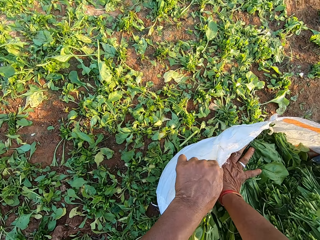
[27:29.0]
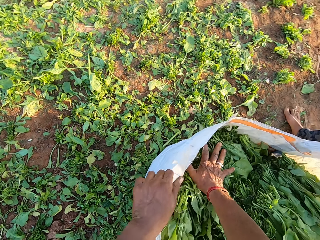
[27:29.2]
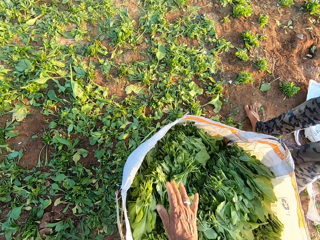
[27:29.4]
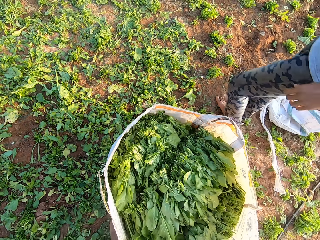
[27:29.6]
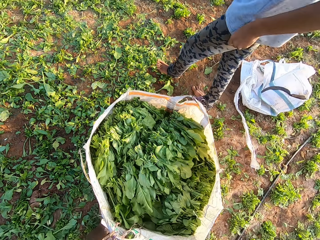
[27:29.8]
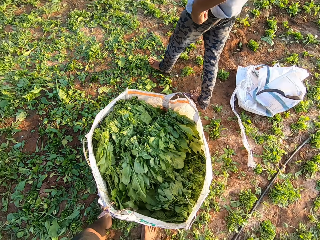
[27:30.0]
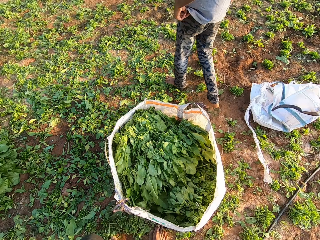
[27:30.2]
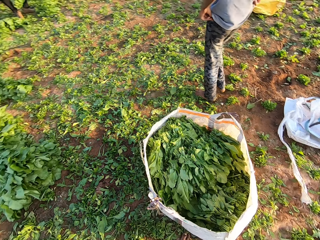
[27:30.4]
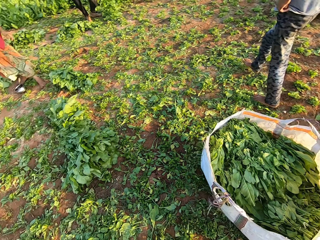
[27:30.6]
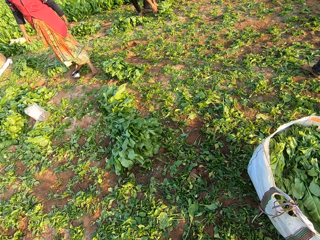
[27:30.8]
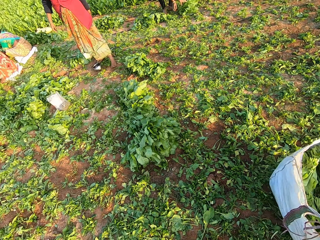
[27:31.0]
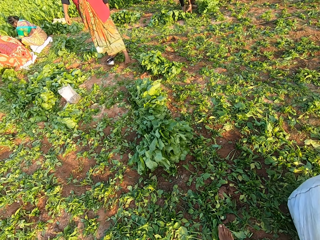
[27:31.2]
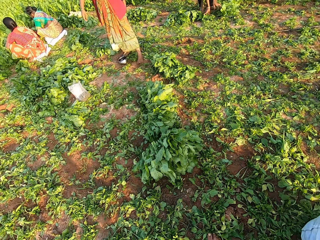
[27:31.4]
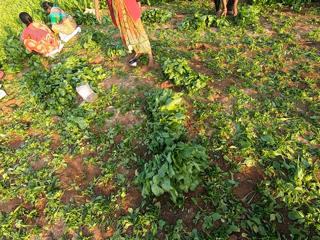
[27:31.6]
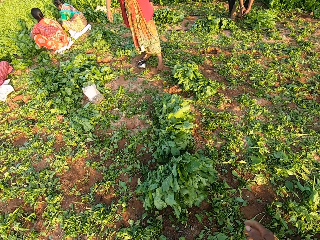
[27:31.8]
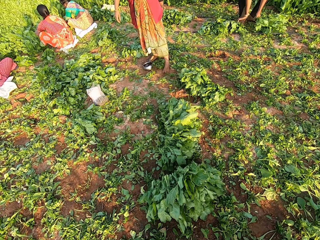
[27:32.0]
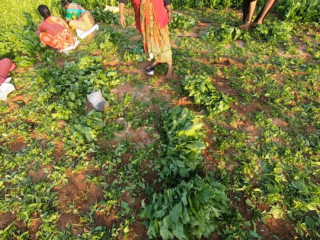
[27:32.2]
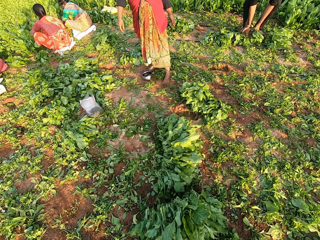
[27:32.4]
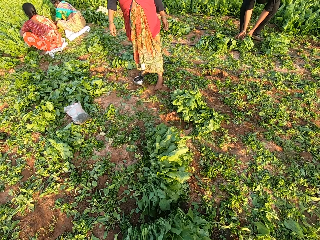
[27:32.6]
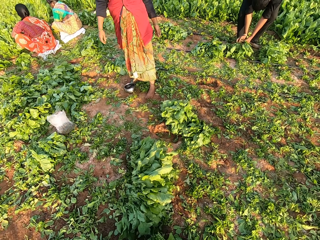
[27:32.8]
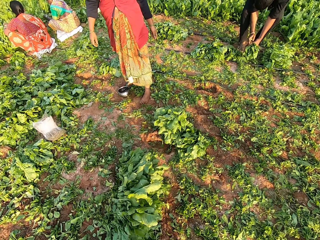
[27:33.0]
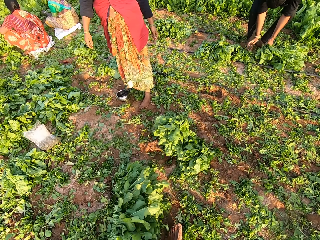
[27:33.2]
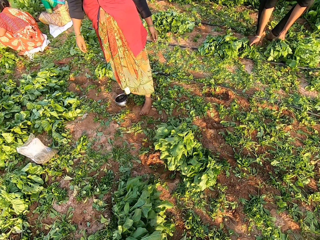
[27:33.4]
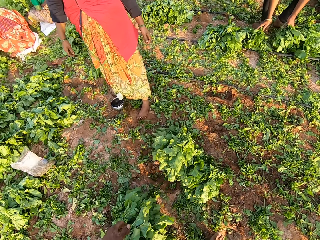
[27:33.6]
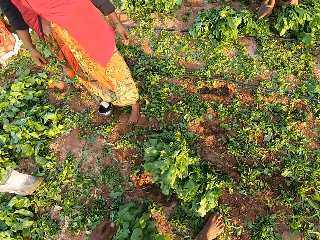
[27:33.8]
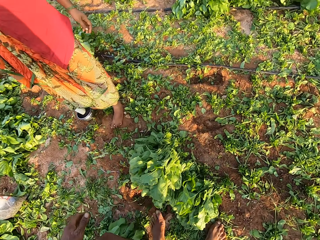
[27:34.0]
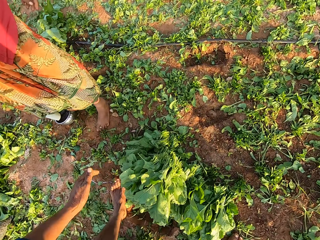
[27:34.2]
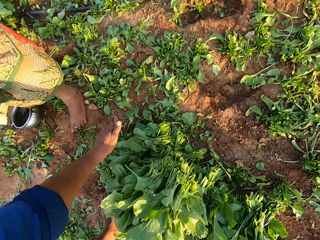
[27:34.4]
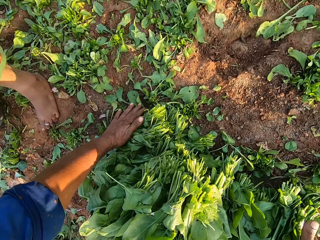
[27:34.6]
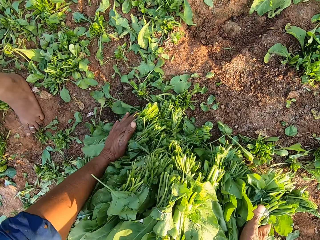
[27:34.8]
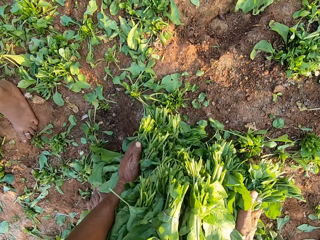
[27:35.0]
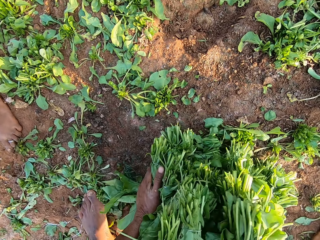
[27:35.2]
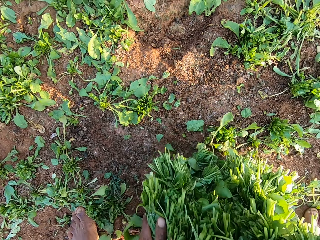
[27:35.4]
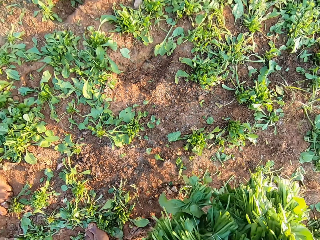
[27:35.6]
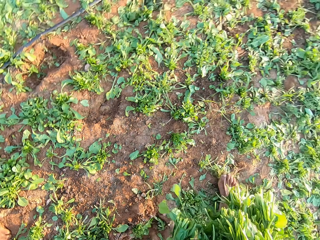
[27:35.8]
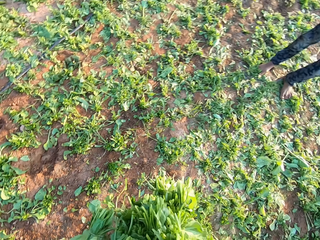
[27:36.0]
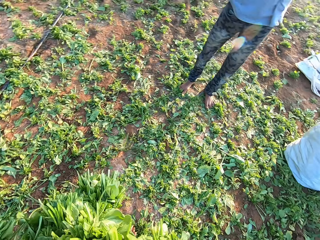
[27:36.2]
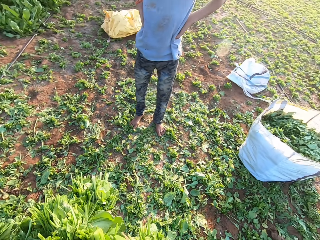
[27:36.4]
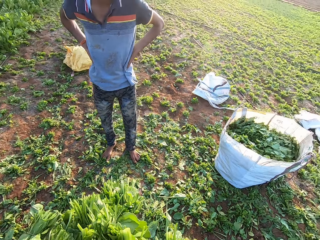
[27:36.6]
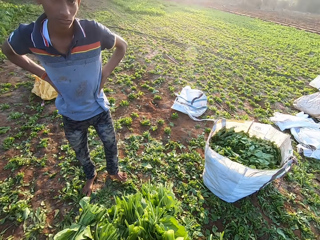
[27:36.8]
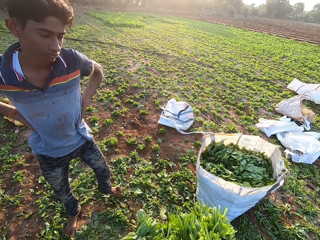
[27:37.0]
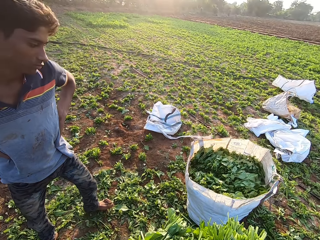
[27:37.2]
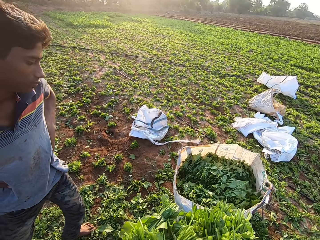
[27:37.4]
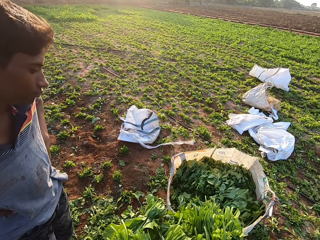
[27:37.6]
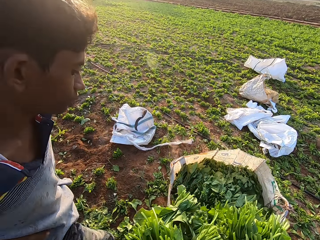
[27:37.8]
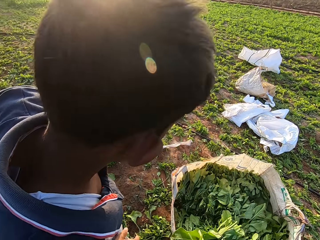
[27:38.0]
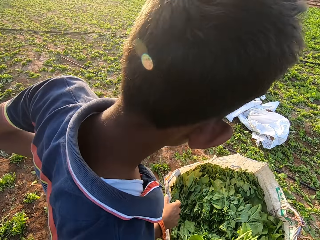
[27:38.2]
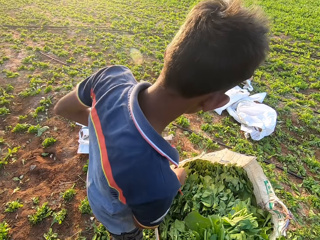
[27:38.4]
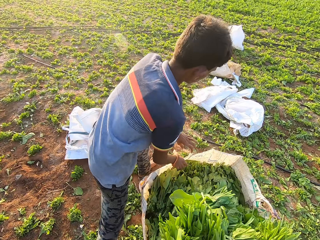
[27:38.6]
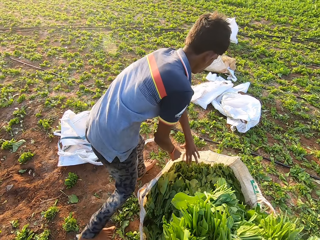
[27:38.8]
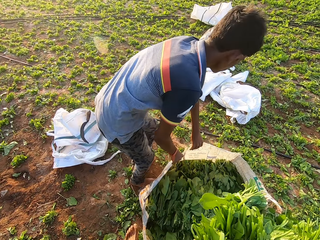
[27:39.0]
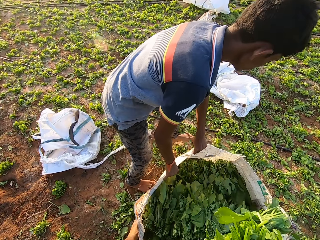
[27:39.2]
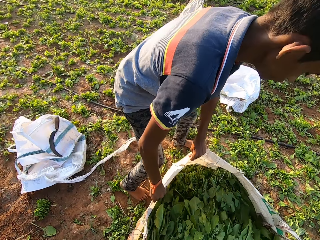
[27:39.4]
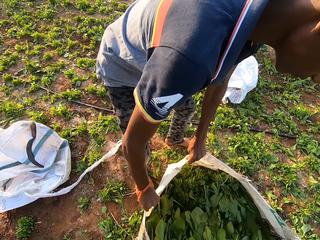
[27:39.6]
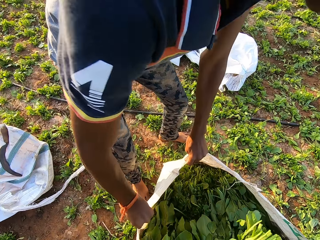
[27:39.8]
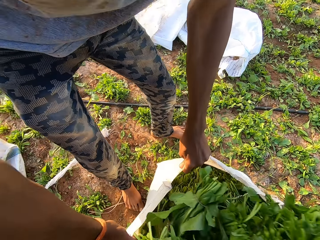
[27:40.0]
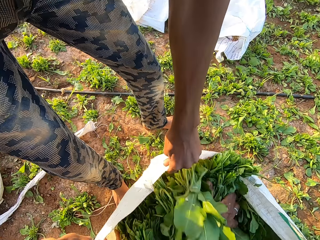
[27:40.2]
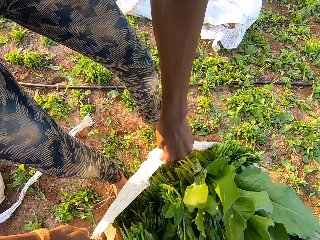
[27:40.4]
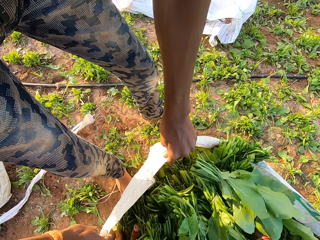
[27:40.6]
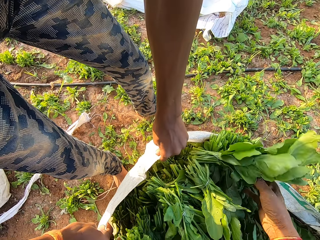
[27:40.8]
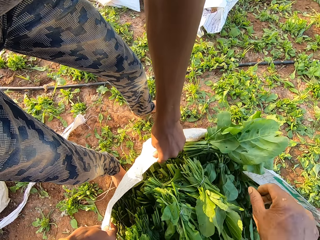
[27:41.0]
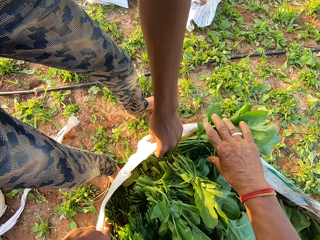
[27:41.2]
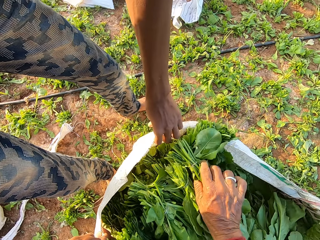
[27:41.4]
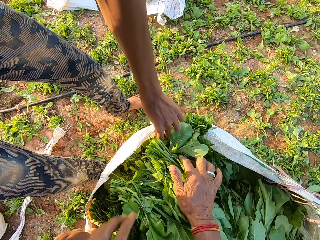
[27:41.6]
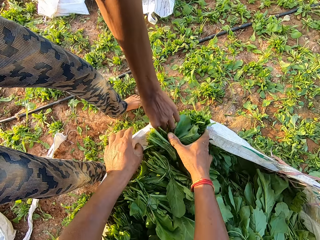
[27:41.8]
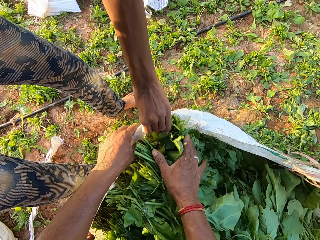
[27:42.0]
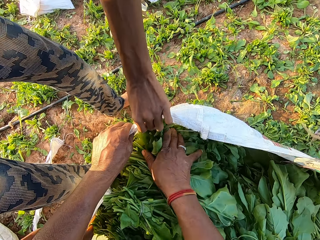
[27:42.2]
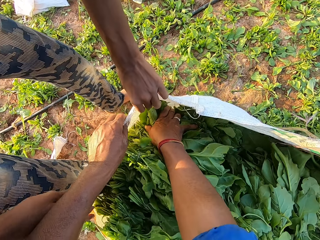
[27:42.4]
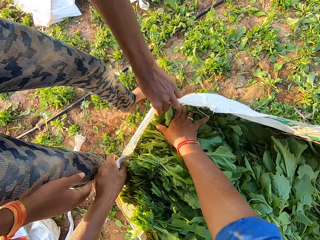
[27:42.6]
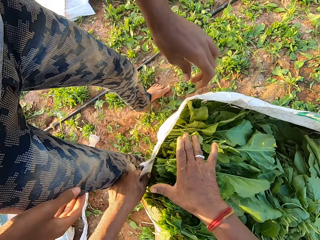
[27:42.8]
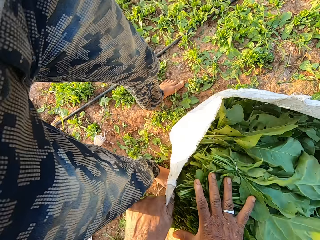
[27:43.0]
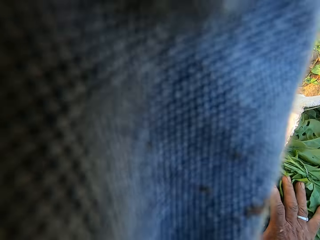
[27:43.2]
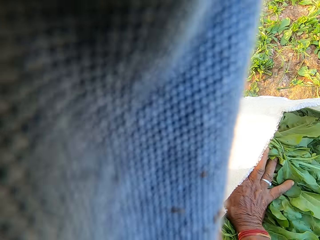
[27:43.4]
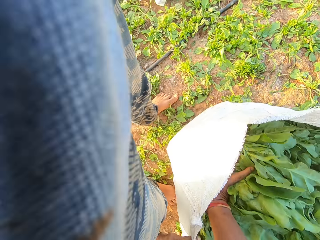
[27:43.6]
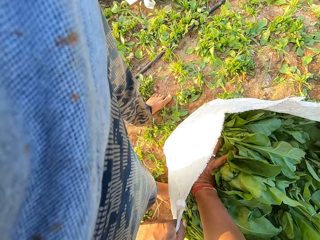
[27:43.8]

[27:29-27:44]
The camera wearer pushes the leaves into the sack with his right hand. He looks around the farm. A man picks some leaves from the ground with both hands. The camera wearer walks around the farm. He picks some leaves from the ground with both hands, and walks around the farm. He interacts with another man. The other man opens the sack with both hands. A boy holds the sack. The camera wearer puts the leaves in the sack with both hands. He pushes the leaves into the sack with his right hand.

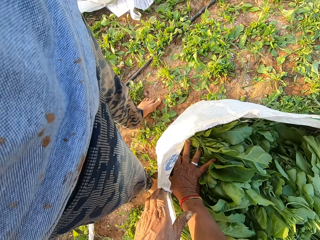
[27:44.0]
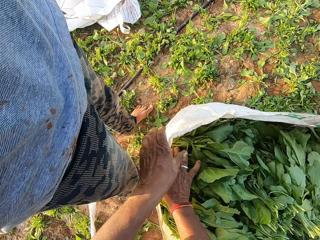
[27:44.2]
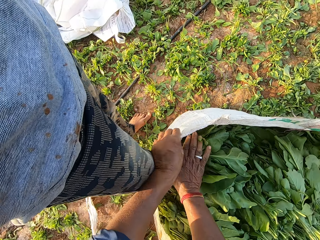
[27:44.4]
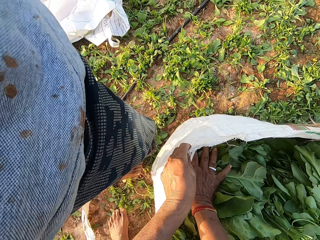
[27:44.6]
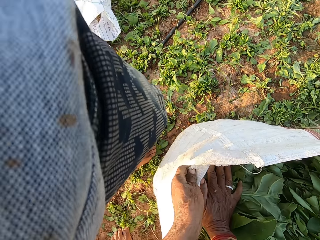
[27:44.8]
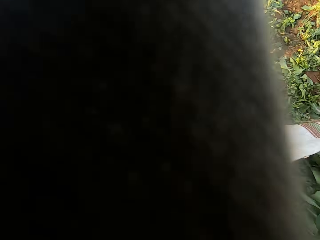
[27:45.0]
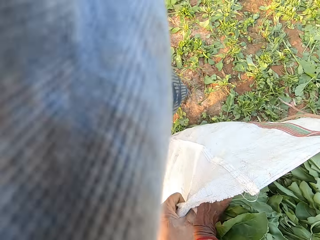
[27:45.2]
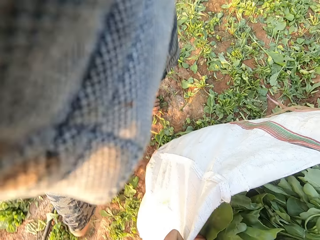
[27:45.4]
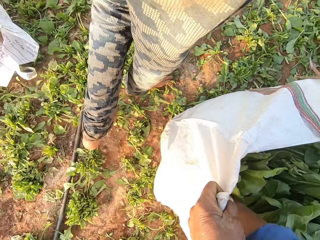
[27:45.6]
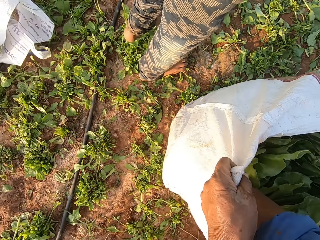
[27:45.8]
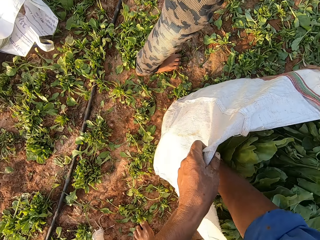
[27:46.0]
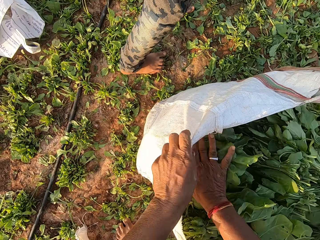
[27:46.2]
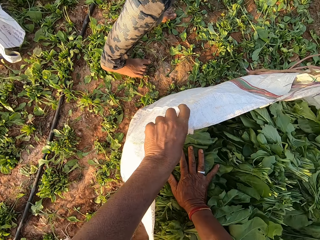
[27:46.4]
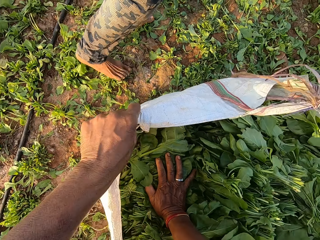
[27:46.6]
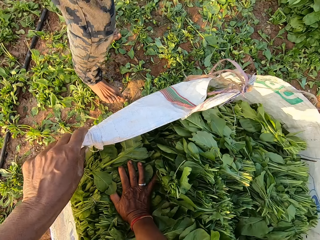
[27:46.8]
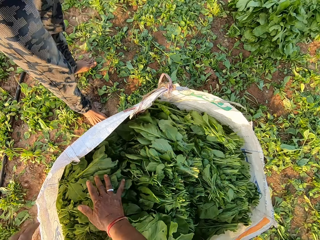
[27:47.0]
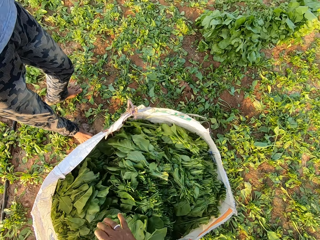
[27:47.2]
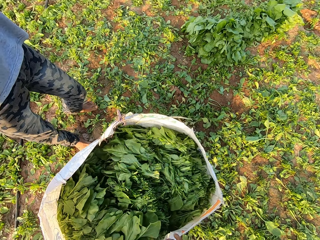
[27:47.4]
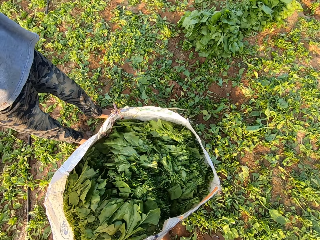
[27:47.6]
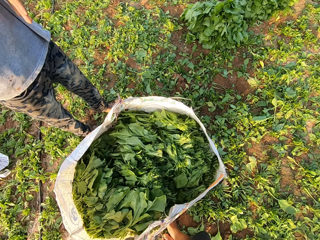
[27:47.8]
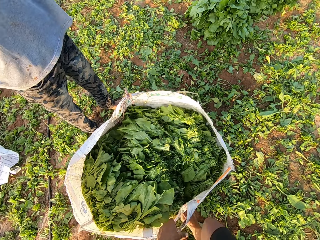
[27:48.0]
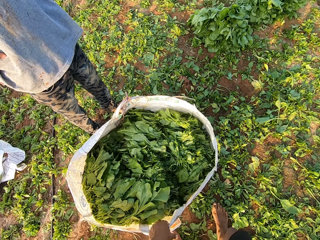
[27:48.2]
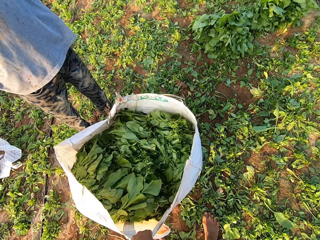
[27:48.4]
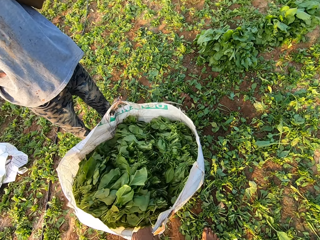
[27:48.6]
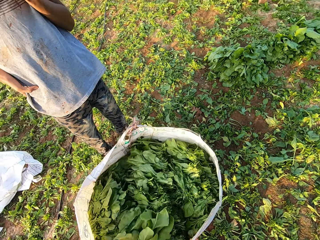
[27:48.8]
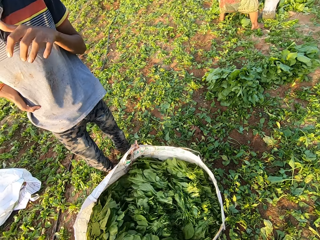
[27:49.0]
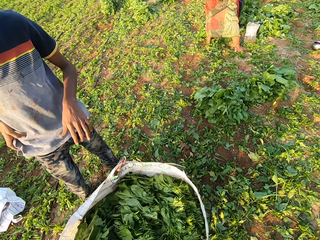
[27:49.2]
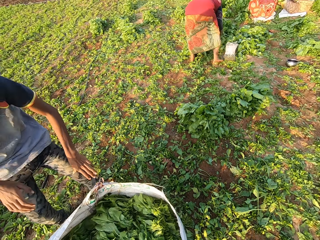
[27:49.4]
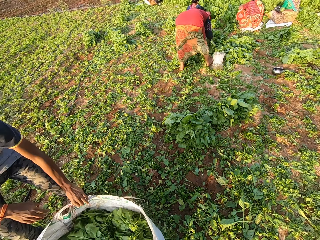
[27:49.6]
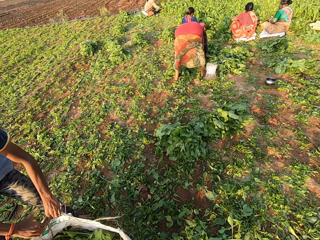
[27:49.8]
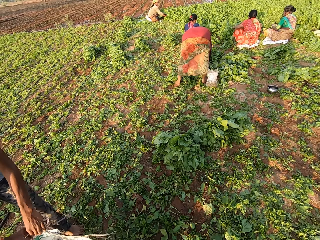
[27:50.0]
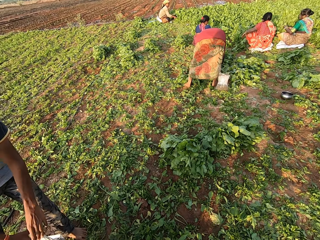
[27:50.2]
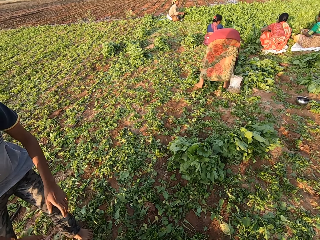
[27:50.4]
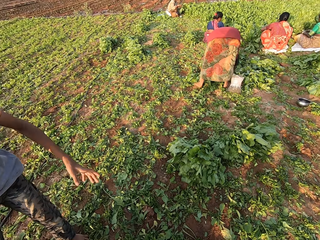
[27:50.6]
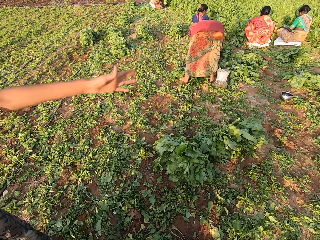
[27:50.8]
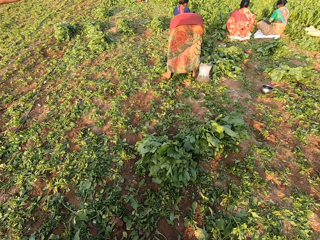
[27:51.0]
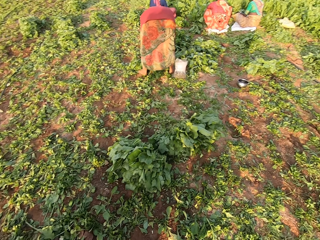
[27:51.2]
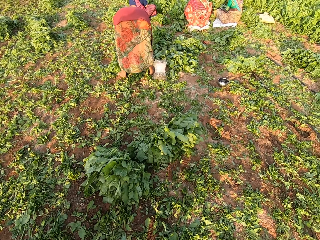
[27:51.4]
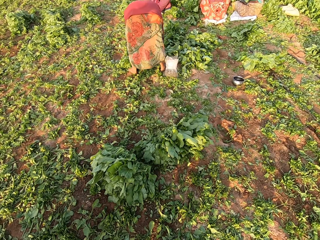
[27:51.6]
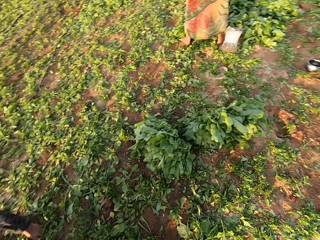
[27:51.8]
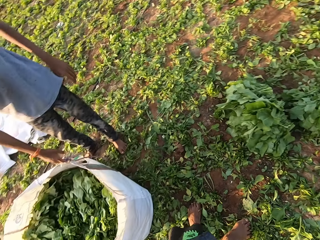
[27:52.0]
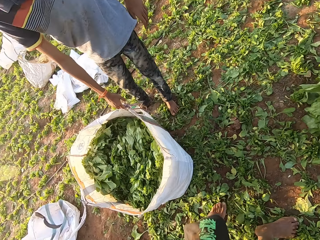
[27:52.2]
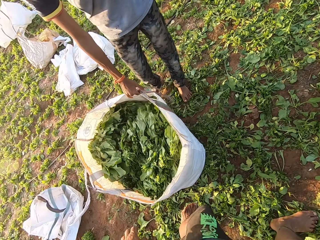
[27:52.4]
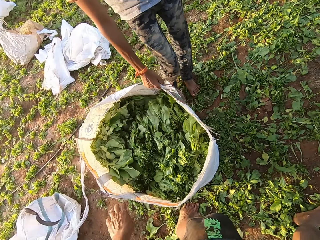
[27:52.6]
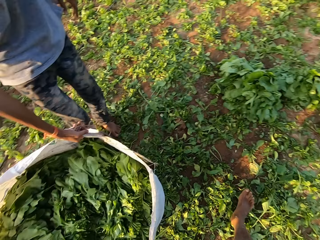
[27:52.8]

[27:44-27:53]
The camera wearer stares at the sack. He picks the sack from the ground with his left hand. A man picks the sack from the ground with his right hand. The man interacts with the camera wearer. The camera wearer looks around the farm.
